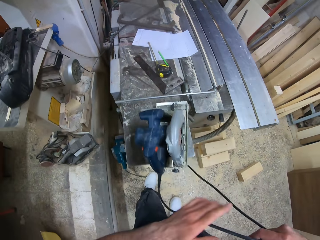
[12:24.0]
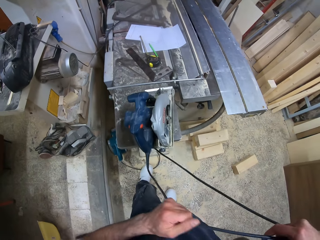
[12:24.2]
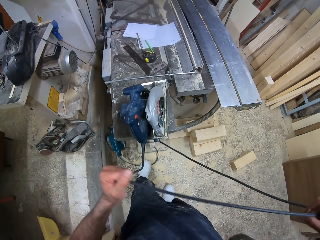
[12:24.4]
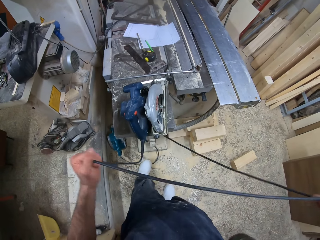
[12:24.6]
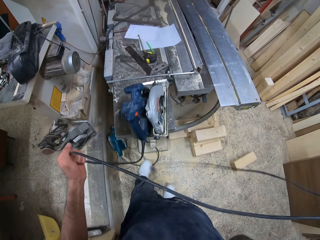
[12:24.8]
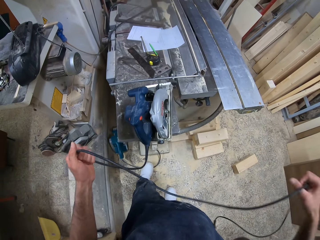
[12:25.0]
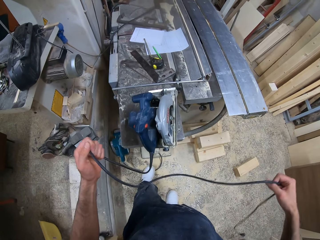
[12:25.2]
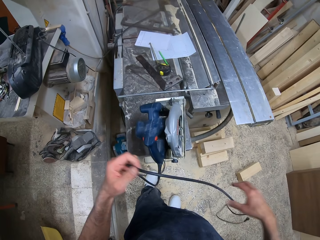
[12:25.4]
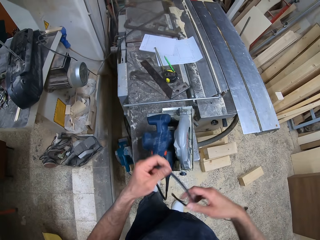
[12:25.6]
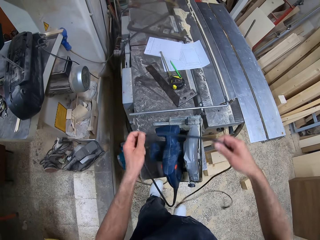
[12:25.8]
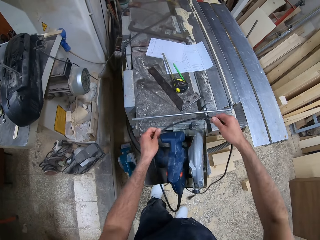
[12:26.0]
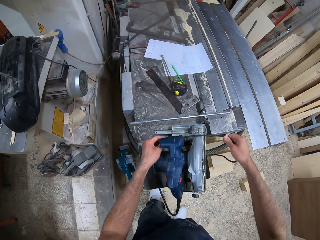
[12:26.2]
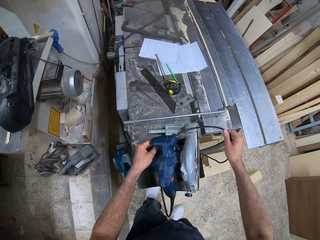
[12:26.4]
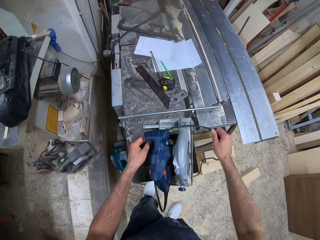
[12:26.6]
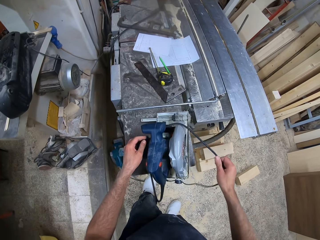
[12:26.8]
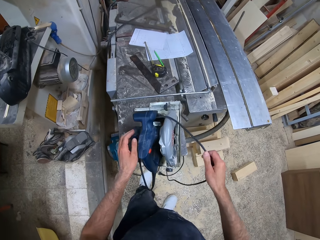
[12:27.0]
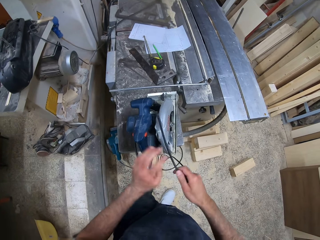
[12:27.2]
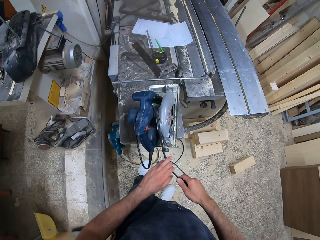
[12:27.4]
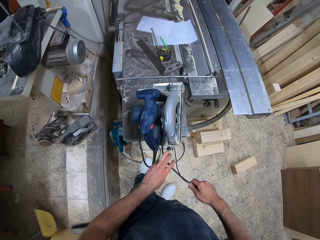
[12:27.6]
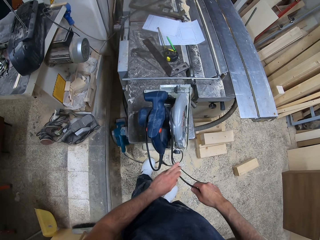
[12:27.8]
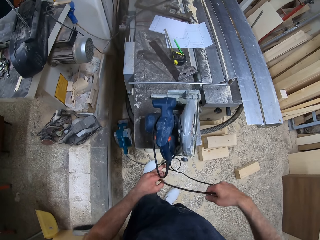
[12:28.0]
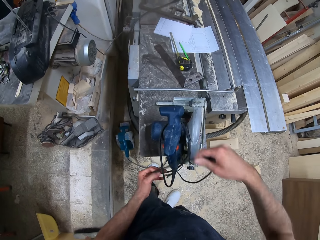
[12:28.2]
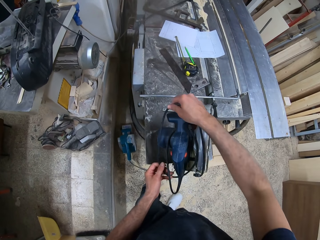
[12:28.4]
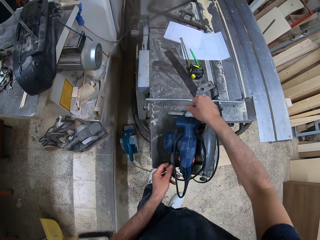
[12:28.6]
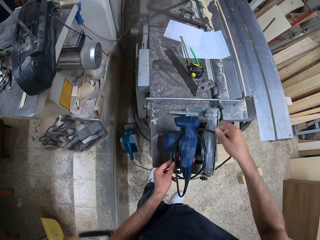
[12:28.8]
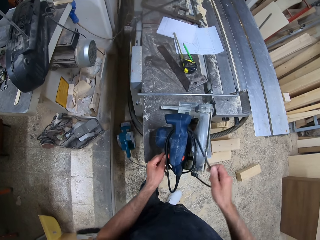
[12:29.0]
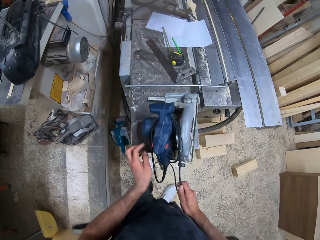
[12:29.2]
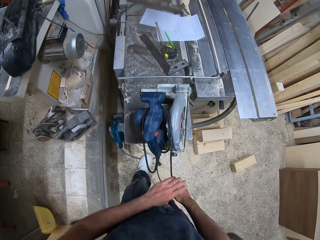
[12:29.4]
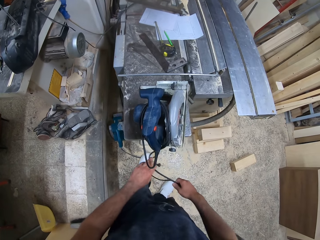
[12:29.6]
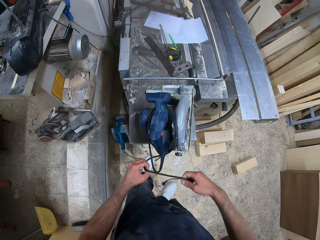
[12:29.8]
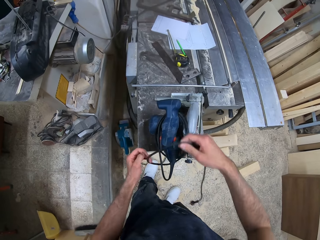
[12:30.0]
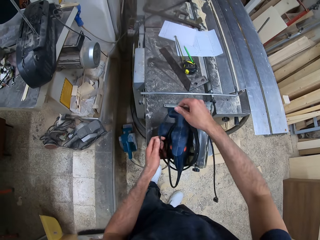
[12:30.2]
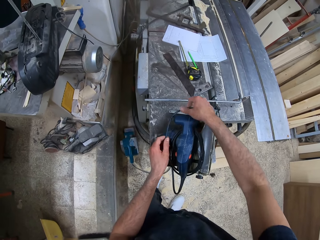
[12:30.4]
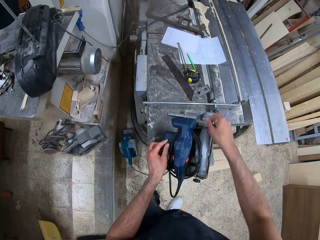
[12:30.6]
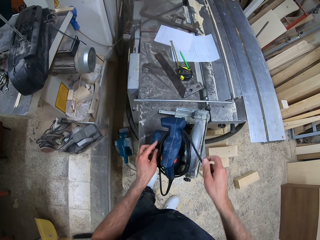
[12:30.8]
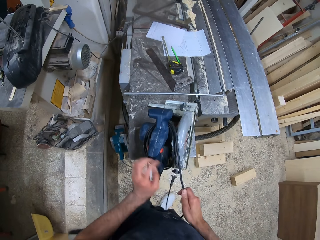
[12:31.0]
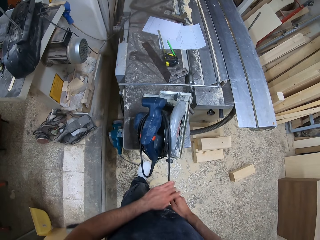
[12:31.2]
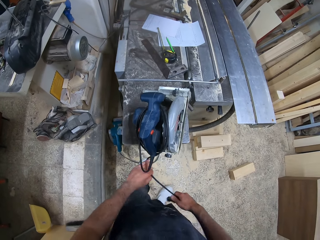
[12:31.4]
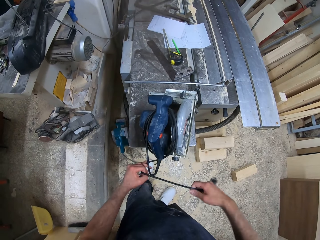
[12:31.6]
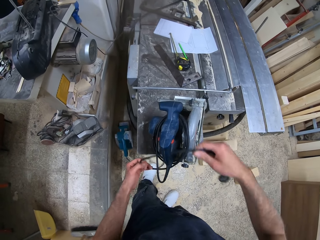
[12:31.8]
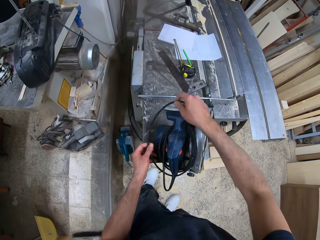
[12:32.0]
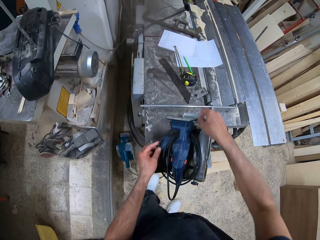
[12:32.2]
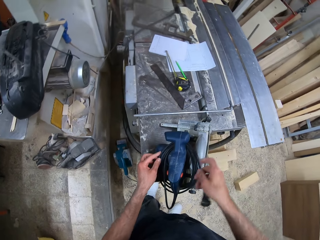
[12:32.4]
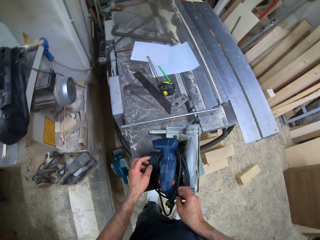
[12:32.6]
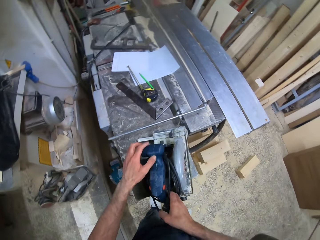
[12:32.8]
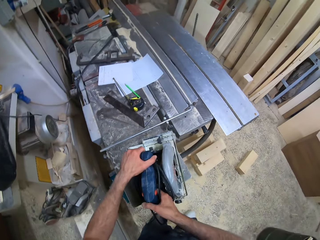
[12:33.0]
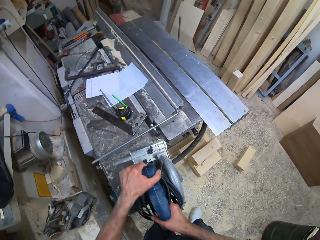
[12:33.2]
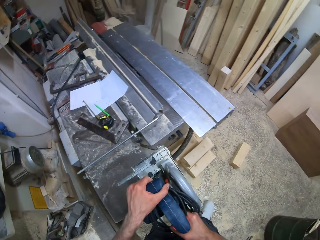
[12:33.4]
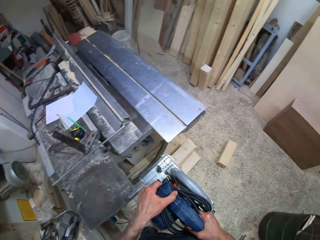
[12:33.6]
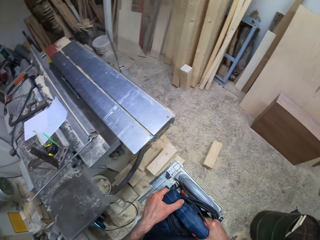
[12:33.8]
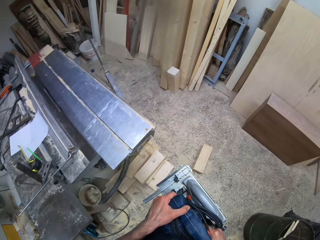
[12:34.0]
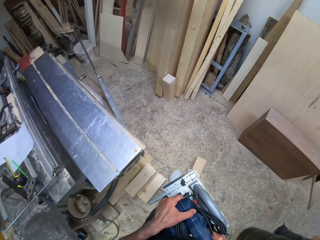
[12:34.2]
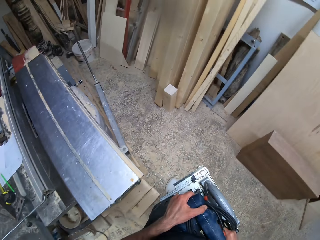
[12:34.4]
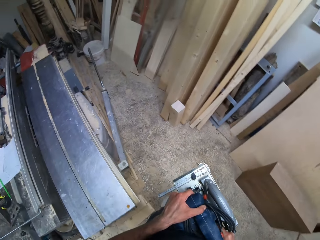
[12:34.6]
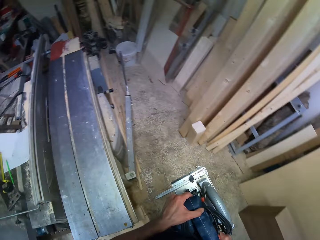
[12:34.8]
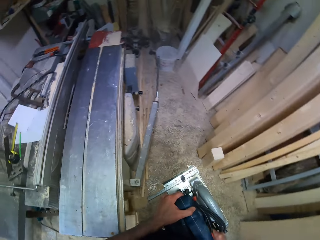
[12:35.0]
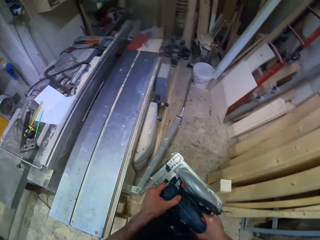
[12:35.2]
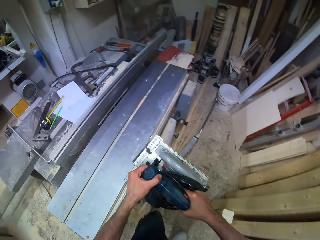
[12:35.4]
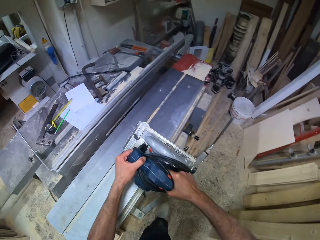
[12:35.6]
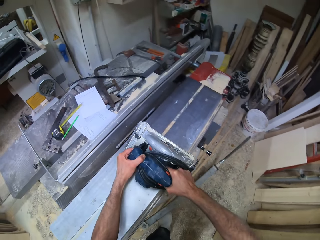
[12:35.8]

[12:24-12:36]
The camera wearer carries the circular saw from the work table with both hands.

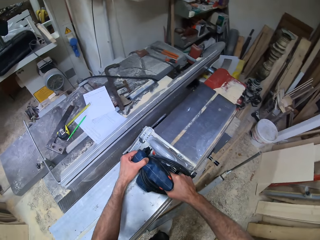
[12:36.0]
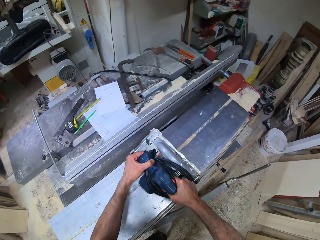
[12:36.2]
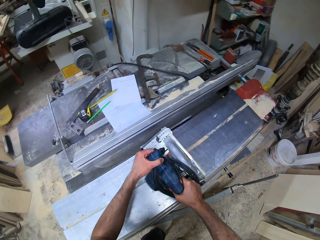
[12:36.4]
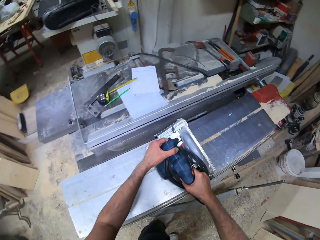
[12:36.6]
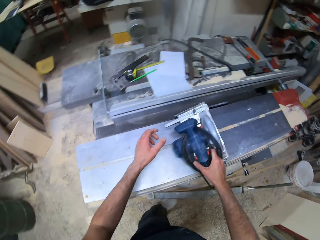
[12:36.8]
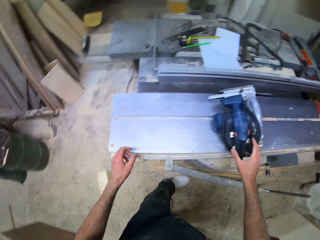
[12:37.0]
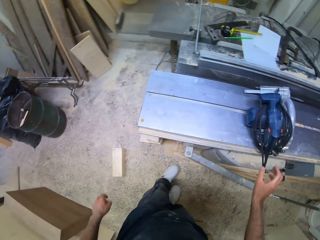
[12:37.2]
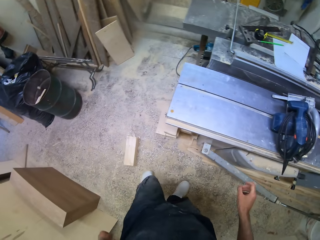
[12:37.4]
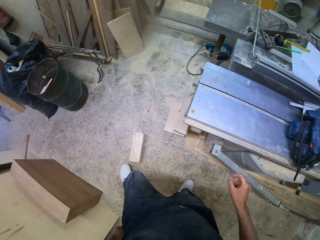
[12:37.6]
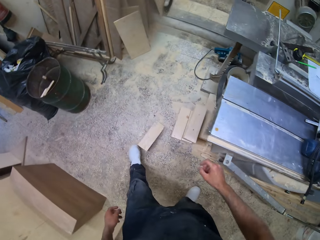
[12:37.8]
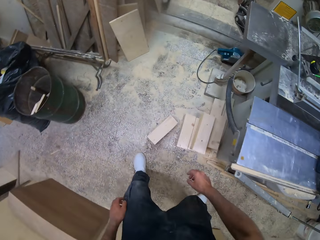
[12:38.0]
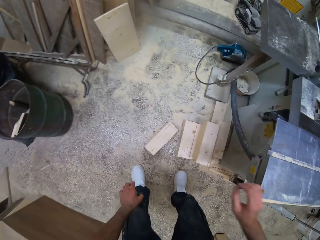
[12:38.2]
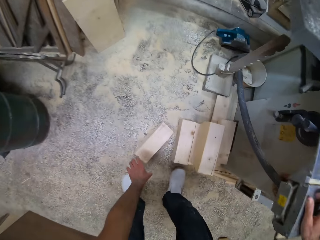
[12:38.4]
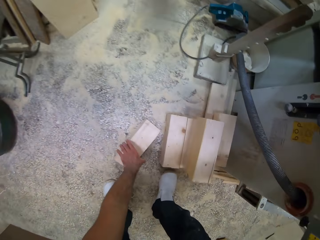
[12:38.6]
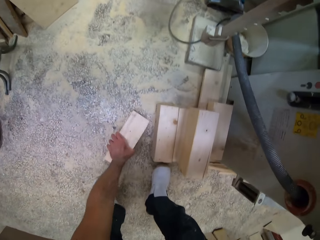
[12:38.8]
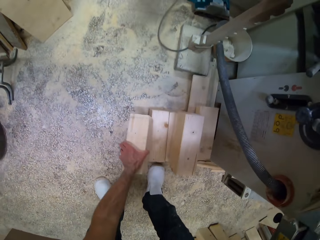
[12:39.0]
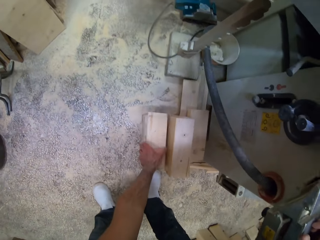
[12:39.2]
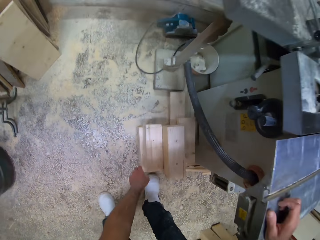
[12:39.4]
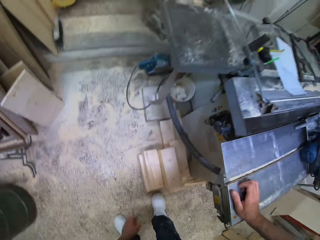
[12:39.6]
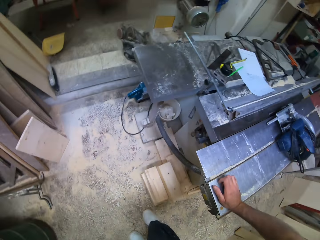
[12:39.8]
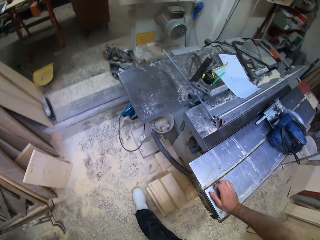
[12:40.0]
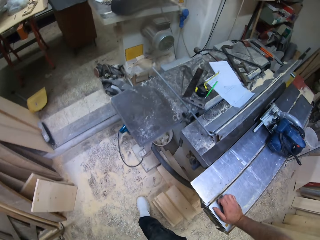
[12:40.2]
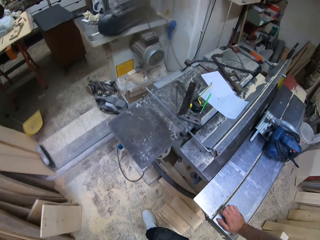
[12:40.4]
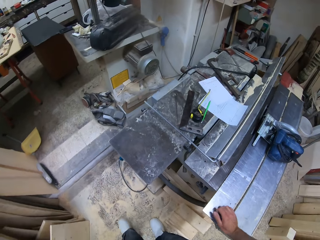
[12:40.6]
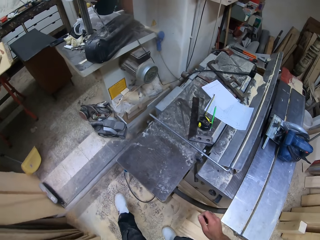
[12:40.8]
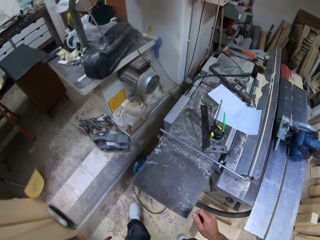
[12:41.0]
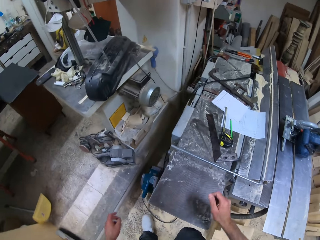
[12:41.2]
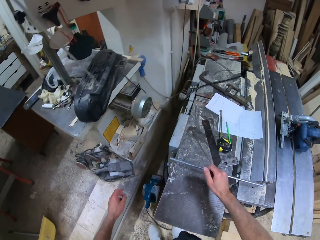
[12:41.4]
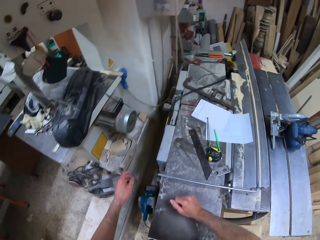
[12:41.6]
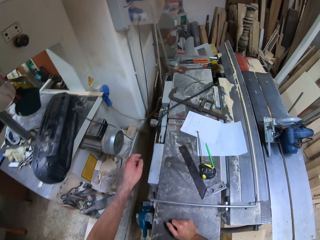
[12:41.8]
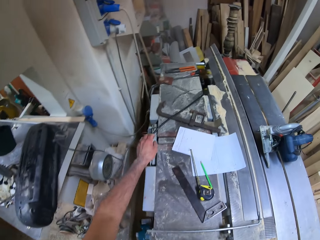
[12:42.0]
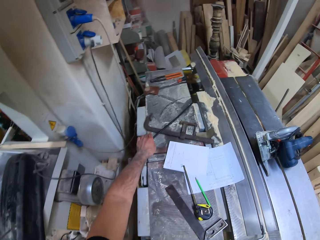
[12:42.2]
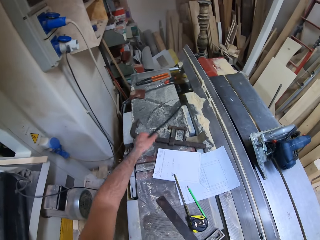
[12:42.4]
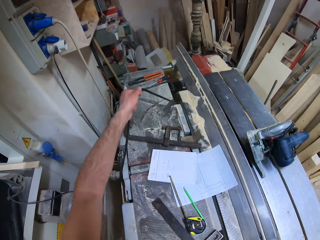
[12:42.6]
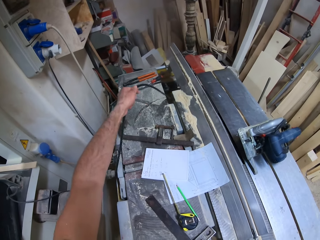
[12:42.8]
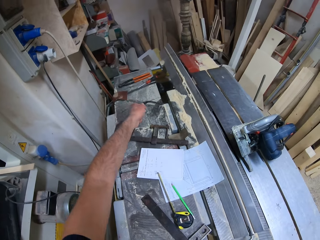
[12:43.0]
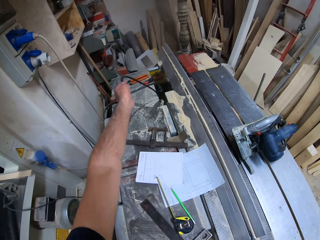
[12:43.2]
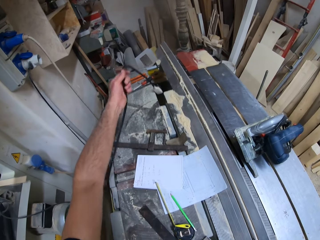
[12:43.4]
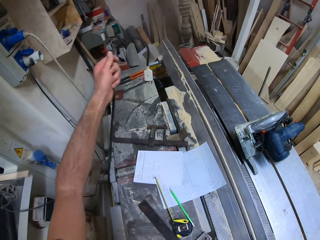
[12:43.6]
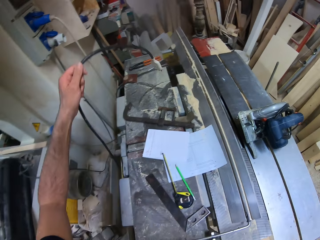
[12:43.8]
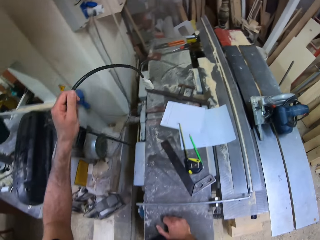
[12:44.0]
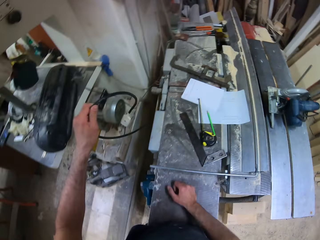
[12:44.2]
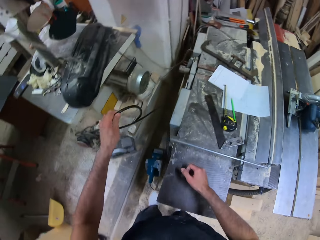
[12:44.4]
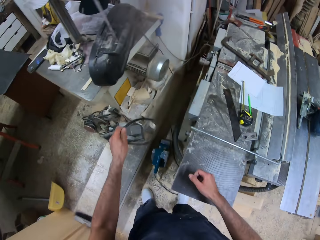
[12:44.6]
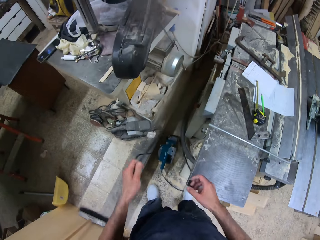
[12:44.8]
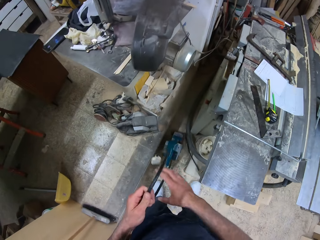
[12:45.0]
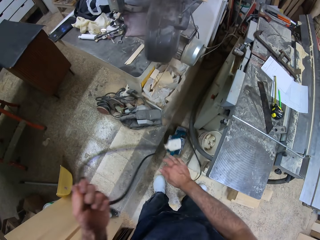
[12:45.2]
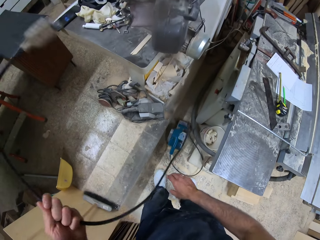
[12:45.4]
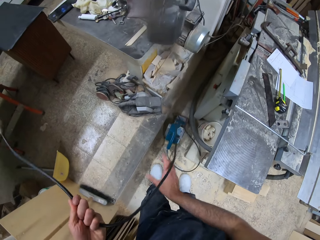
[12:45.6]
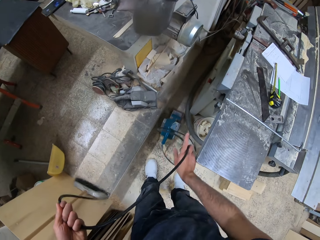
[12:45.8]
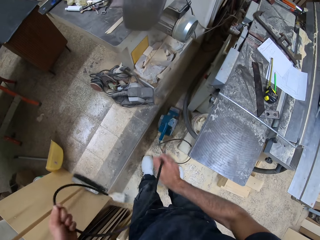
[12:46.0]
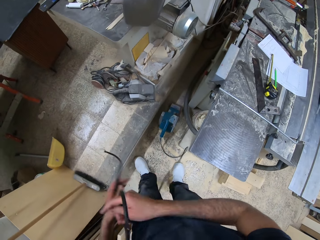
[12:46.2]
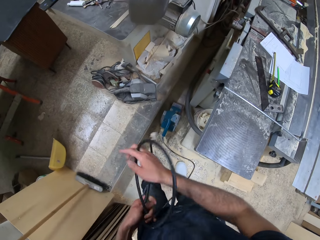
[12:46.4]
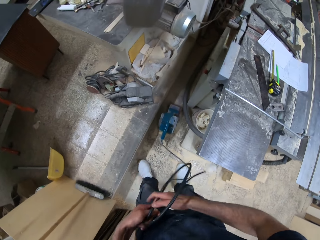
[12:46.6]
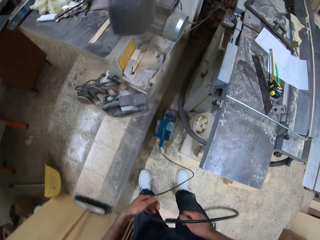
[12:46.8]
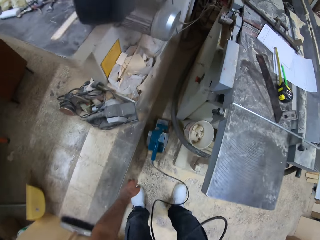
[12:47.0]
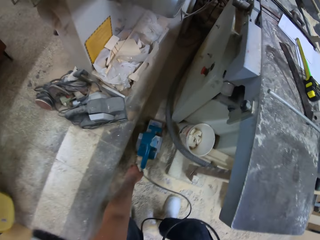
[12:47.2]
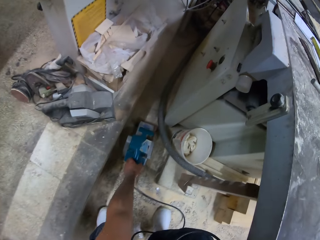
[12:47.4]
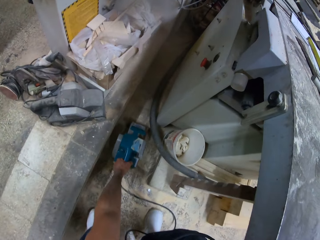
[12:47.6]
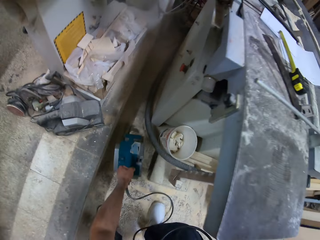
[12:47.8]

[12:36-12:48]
The camera wearer drops the circular saw on the work table with both hands. He places a piece of wood on another piece of wood on the floor with his left hand. He picks up a plug from the work table with his left hand. He holds the plug with his right hand.
